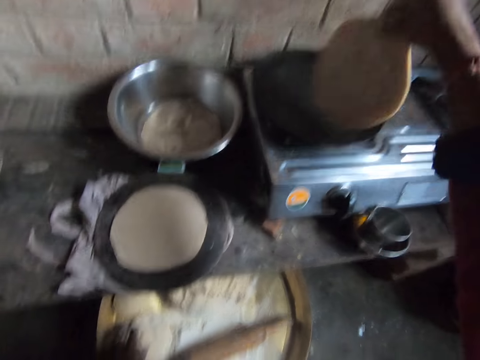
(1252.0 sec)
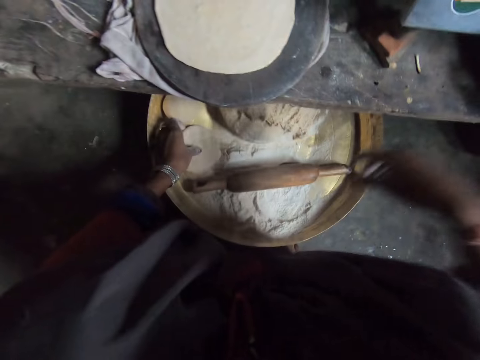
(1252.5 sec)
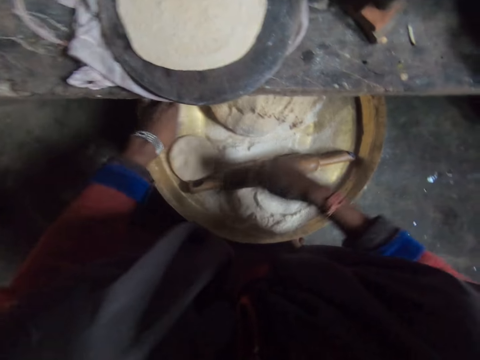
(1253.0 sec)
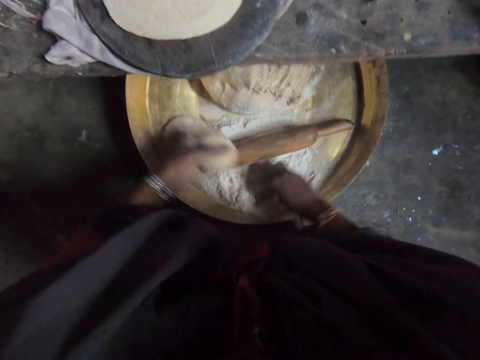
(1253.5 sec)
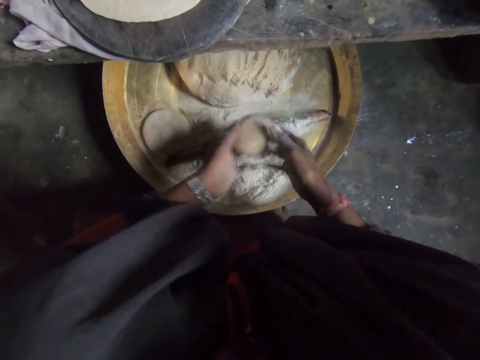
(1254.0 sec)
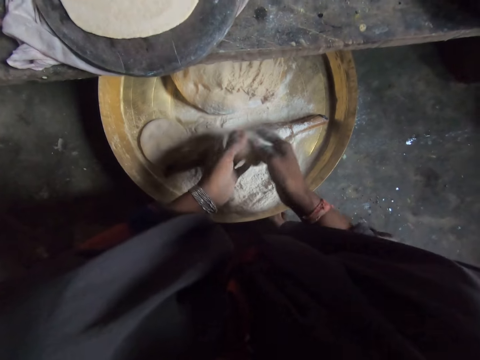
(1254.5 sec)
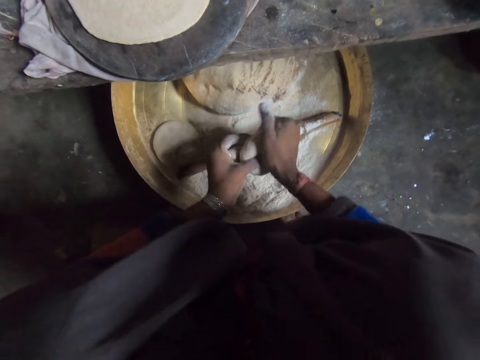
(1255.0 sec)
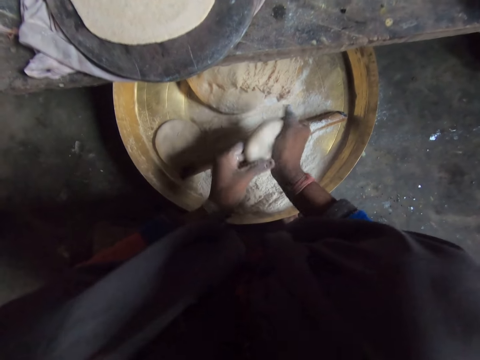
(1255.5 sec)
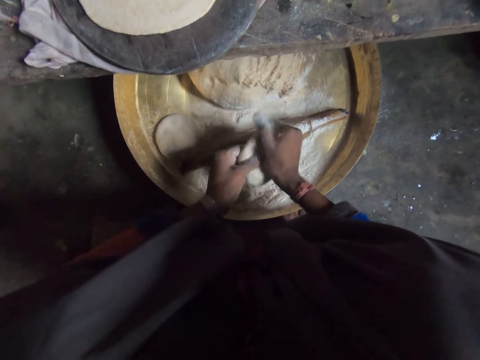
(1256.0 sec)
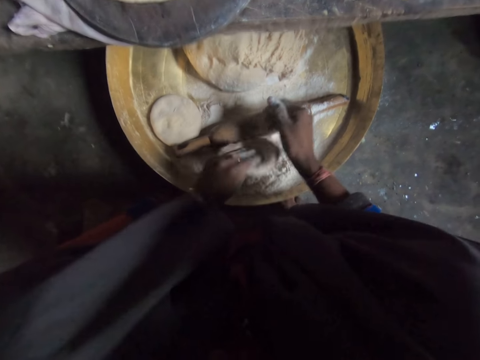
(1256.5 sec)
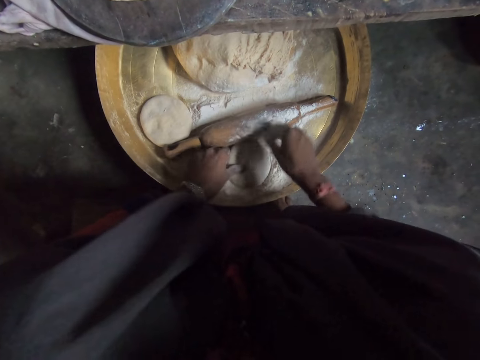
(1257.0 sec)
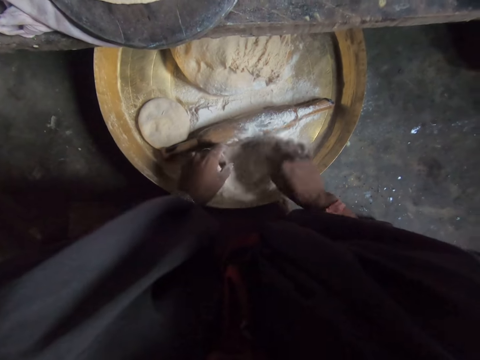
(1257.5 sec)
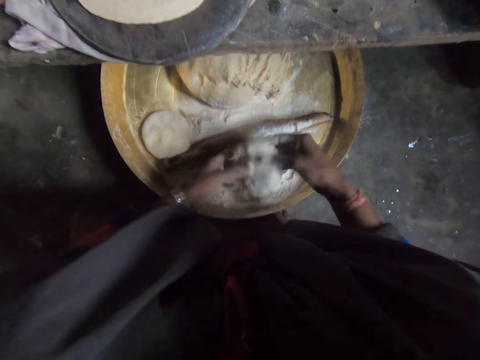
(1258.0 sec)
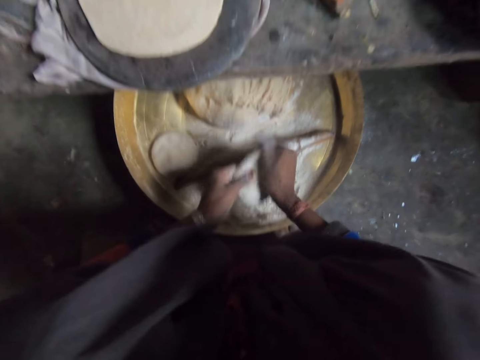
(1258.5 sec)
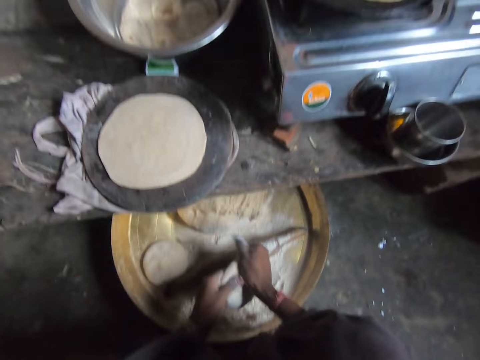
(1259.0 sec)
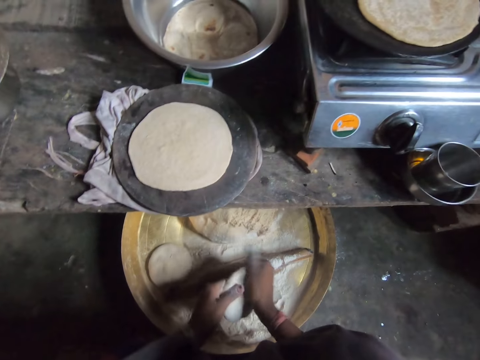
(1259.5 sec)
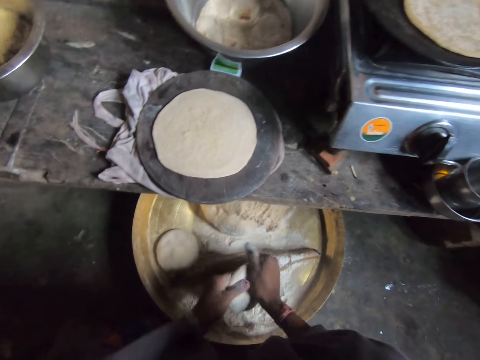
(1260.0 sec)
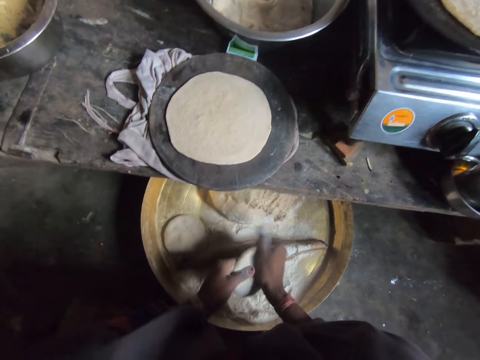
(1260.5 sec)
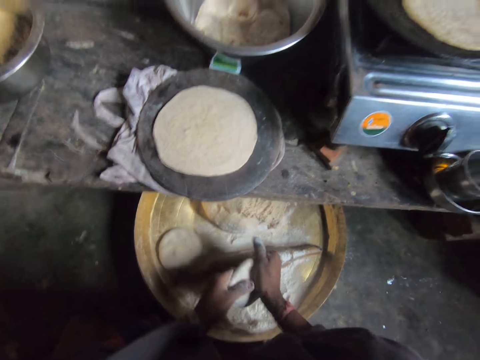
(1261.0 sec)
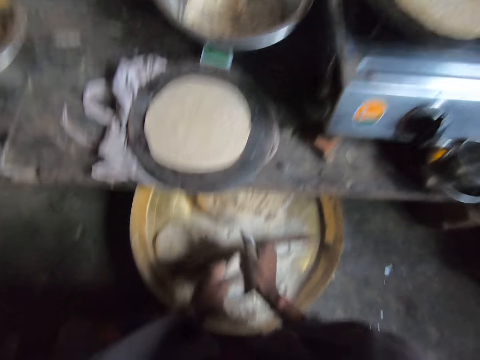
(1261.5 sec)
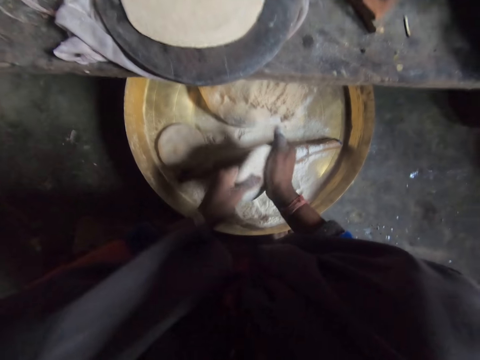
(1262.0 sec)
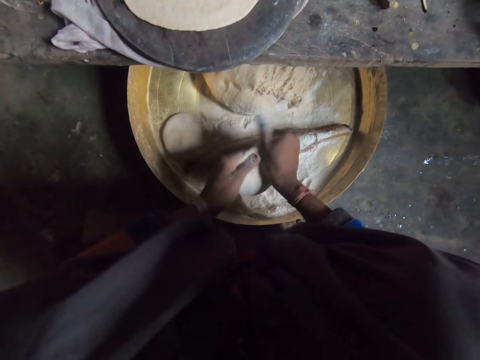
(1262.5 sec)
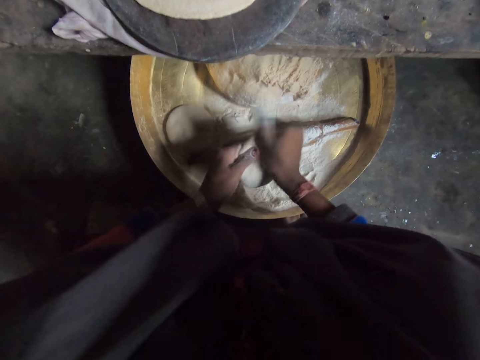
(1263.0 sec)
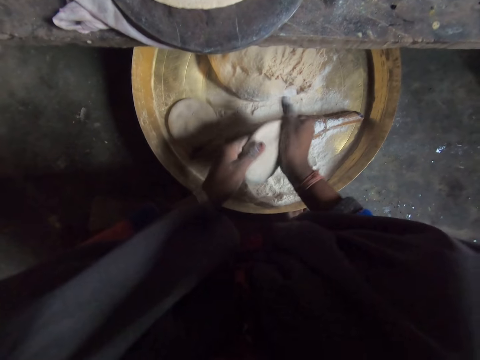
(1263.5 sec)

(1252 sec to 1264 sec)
The camera wearer picks a tortilla and puts the tortilla on a roti pan. She takes a dough with her left hand. She applies flour on the dough. She kneads the dough with hands. She puts the dough in the flour. She kneads the flour with hands.

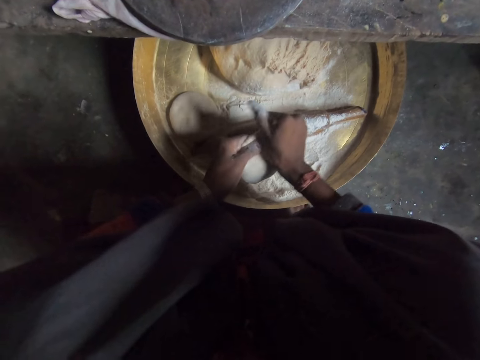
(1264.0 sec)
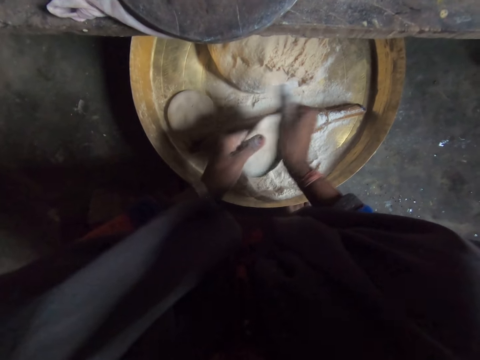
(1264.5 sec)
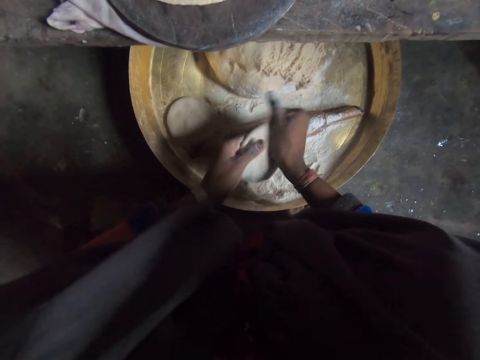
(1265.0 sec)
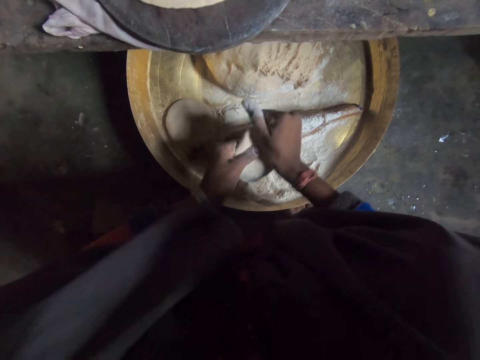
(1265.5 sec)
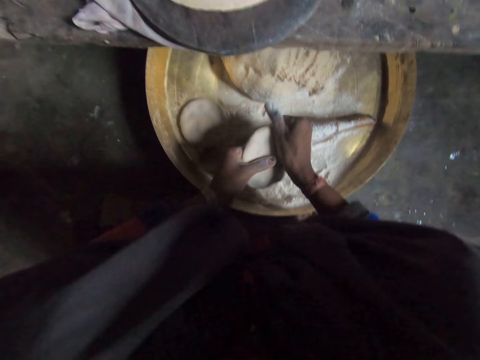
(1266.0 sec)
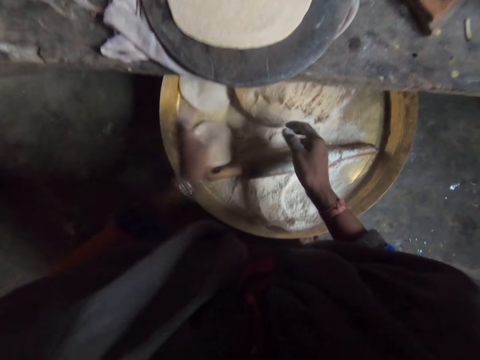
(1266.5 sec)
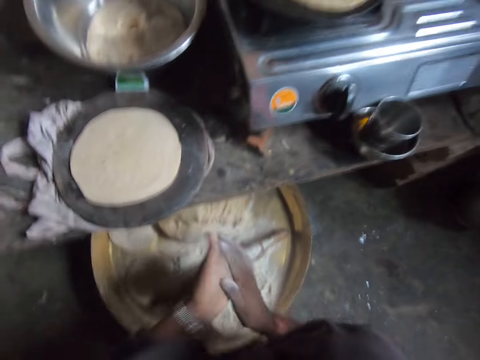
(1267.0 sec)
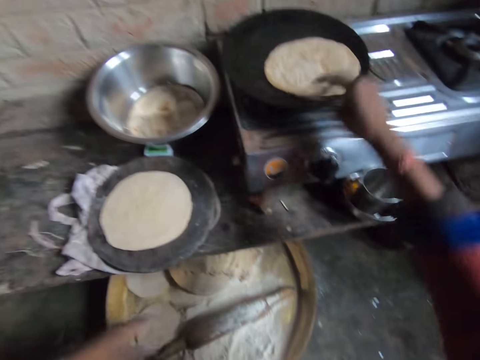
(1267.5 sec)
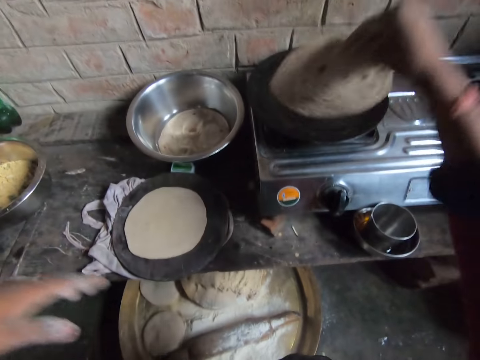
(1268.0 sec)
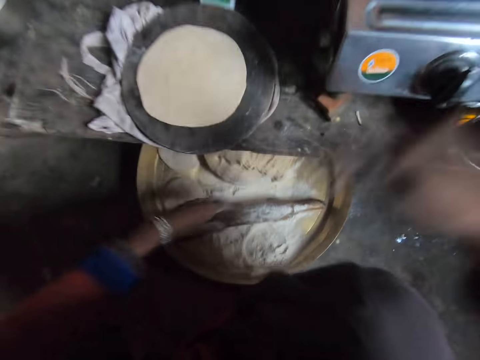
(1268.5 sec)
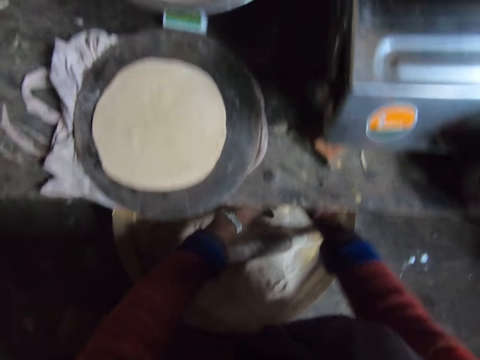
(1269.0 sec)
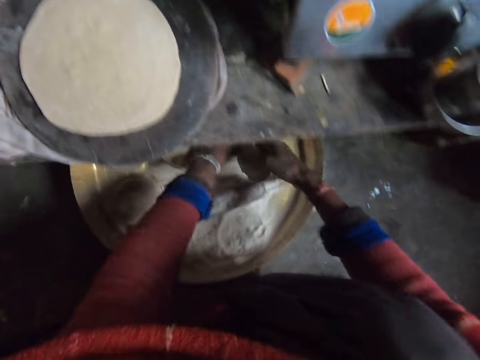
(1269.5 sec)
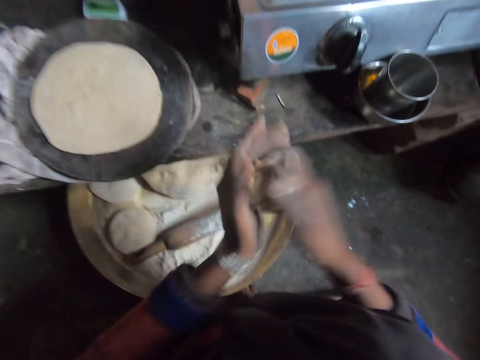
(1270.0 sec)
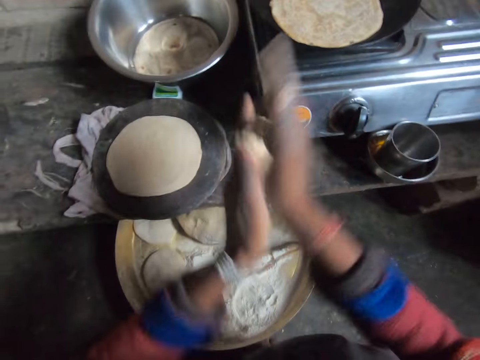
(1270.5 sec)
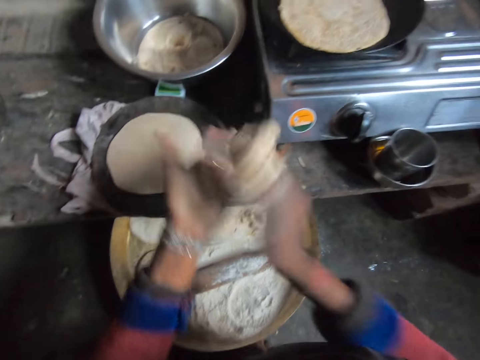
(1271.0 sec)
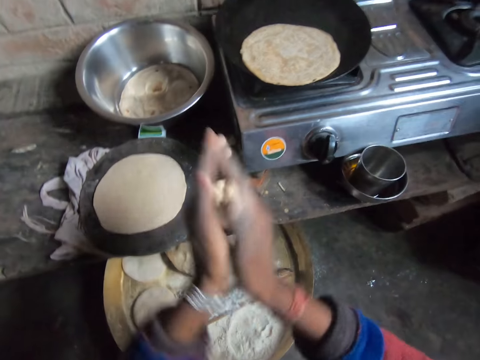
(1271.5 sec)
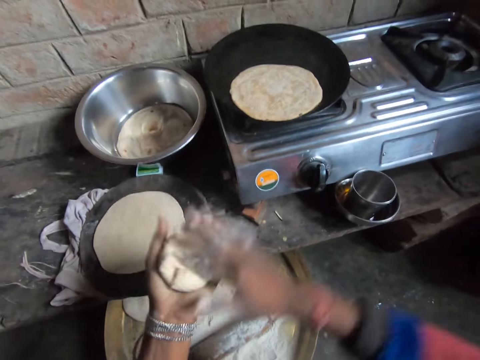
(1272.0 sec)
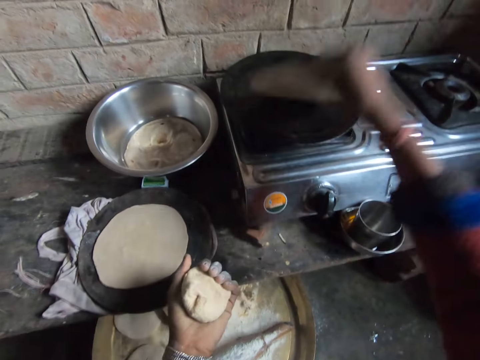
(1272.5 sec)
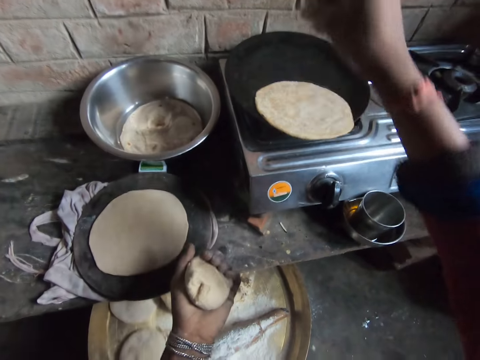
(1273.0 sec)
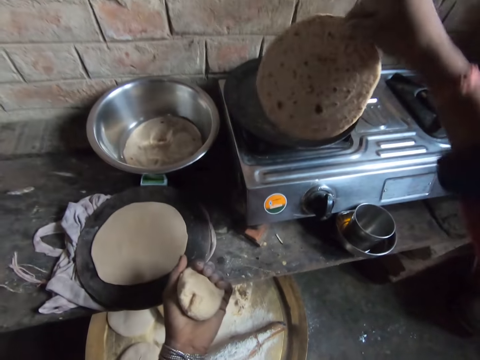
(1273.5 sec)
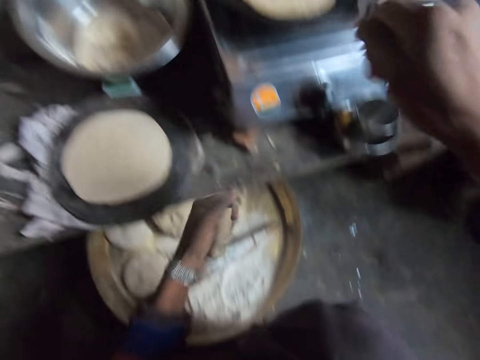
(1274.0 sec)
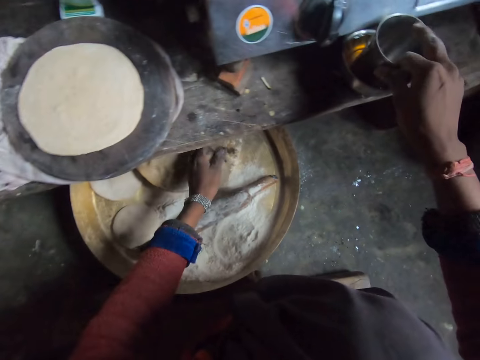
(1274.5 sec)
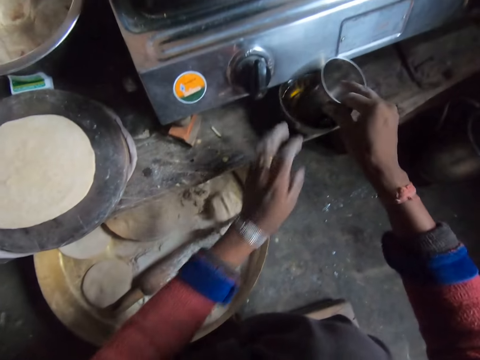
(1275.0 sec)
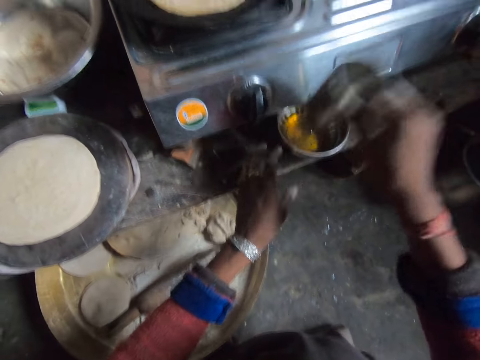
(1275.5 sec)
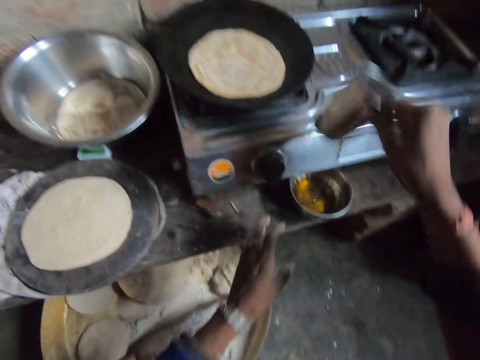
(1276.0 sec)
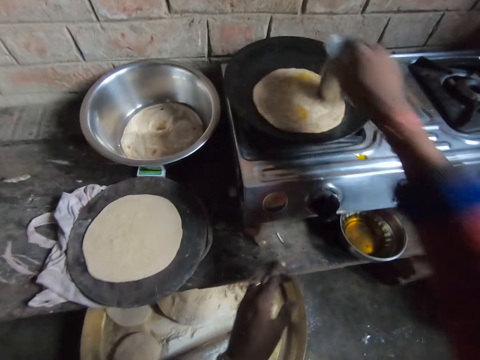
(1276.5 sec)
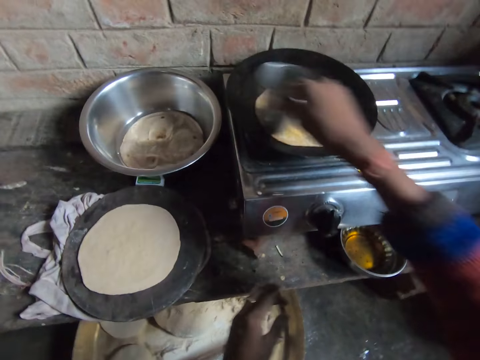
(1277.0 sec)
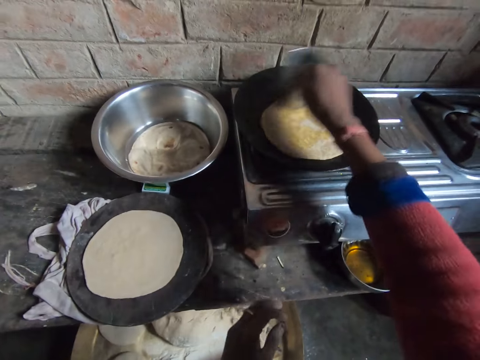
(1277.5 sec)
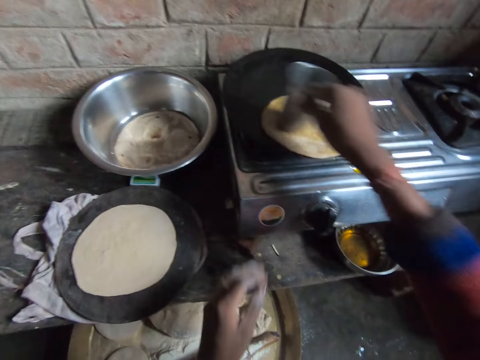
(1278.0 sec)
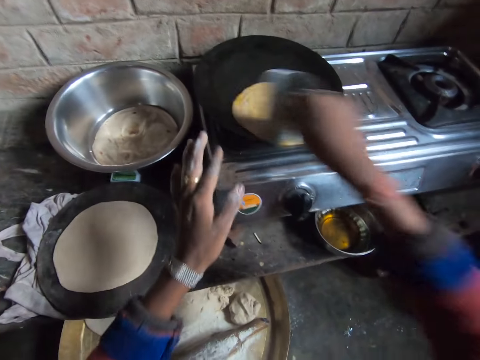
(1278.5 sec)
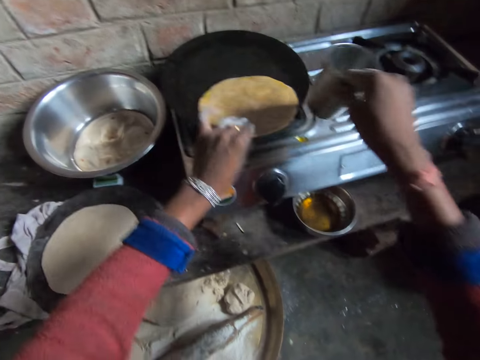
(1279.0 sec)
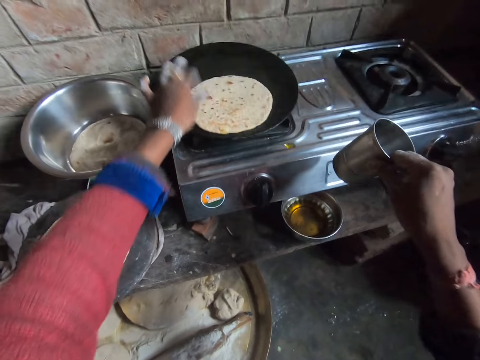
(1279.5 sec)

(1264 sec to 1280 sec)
The camera wearer puts down the dough in a tray. She rubs hands together. She adjusts the chapati bread or tortilla on the burner. She cuts dough from a pile of dough with hands. She rolls the dough with hands. She adjusts the chapati bread on the burner. She picks the tortilla and puts down the tortilla on a roti pan. She puts down the dough in the tray. She takes a metal cup with her right hand. She shakes the metal cup. She applies cooking oil on the tortilla using the metal cup. She rubs the cup bottom on the chapati bread. She turns the tortilla with the other hand.
